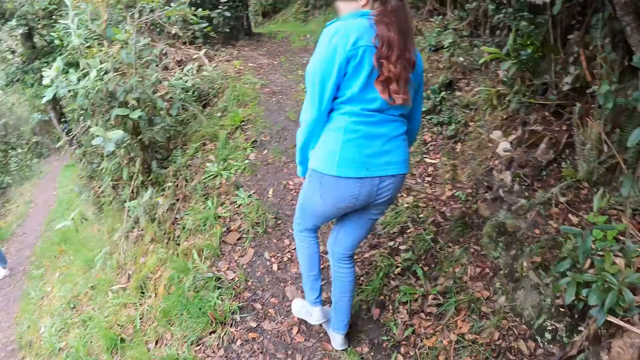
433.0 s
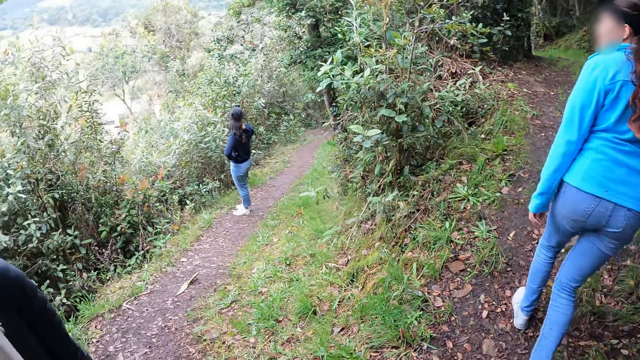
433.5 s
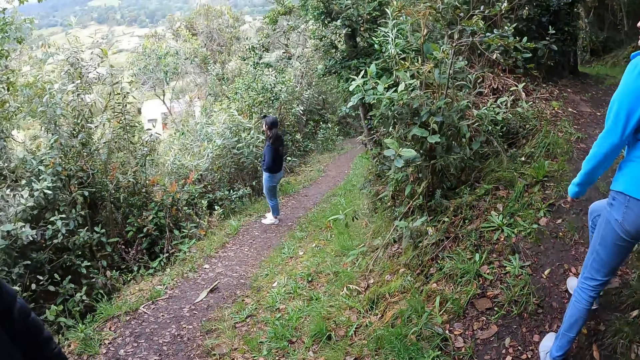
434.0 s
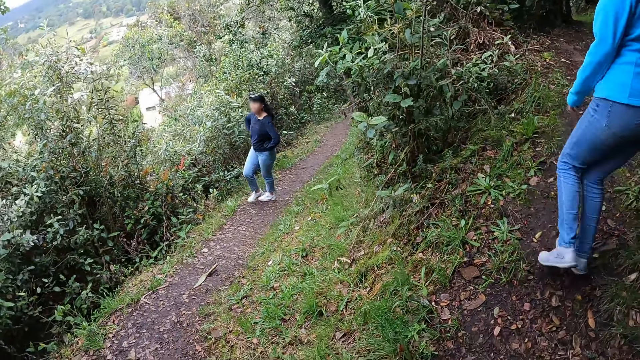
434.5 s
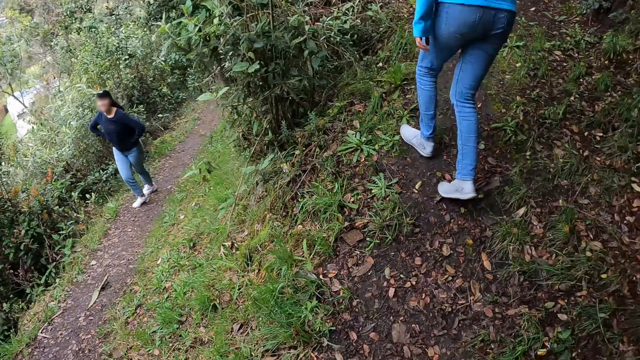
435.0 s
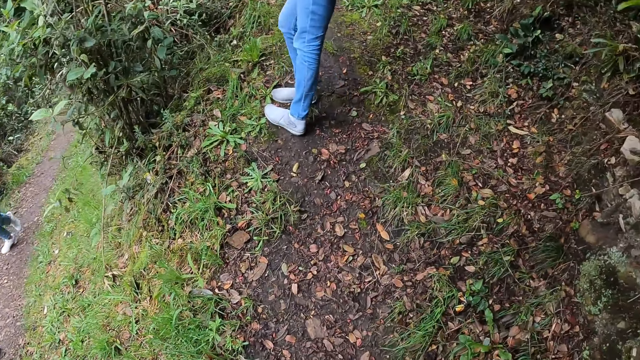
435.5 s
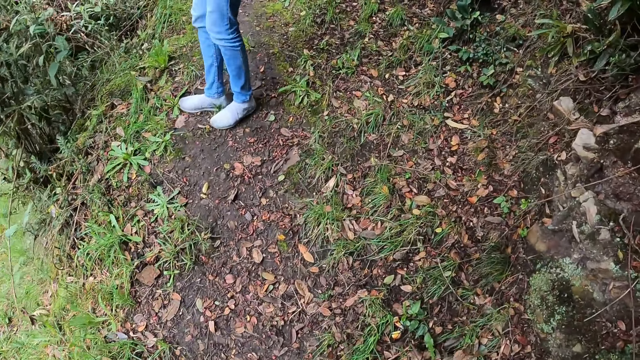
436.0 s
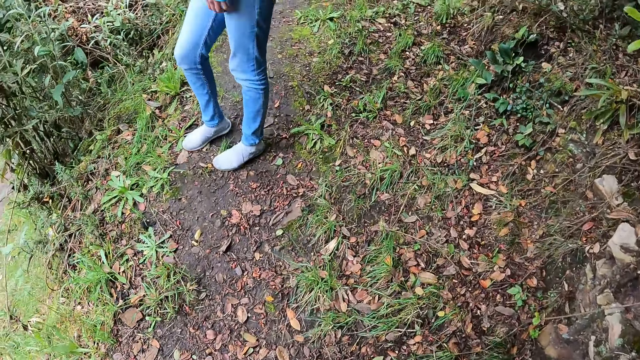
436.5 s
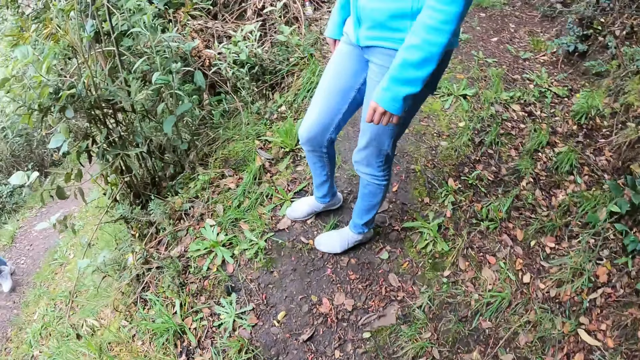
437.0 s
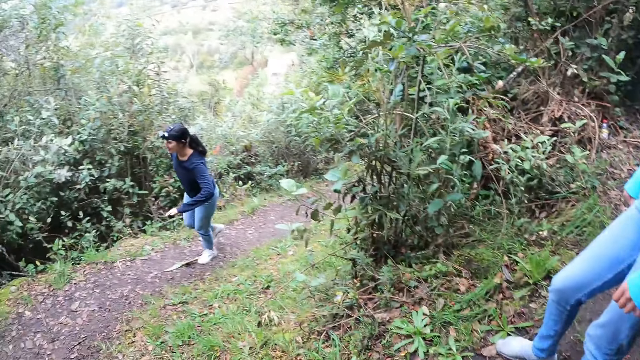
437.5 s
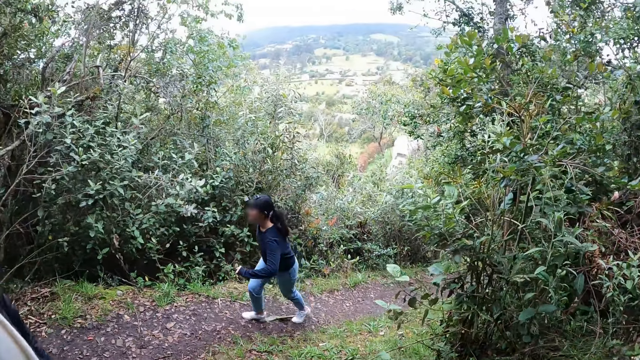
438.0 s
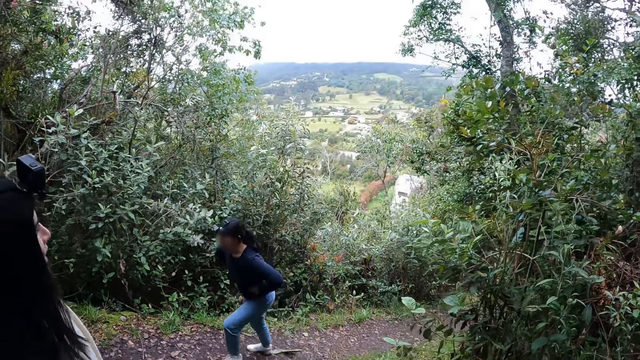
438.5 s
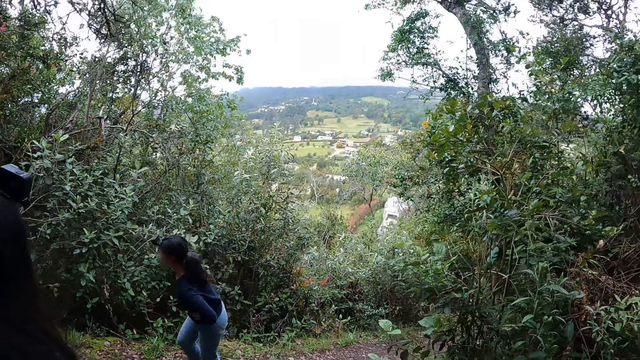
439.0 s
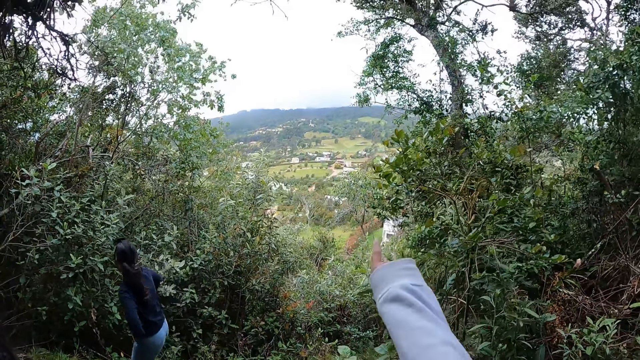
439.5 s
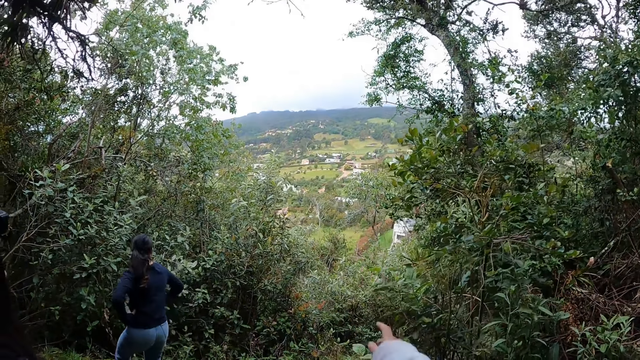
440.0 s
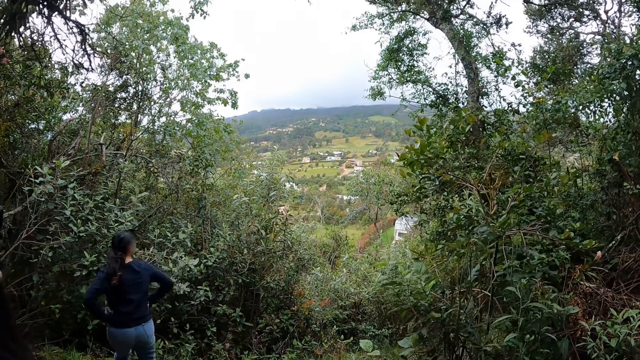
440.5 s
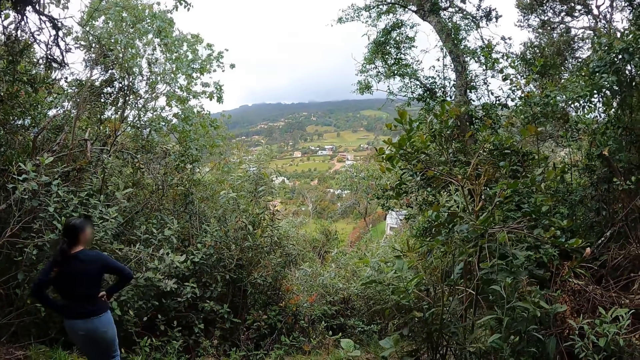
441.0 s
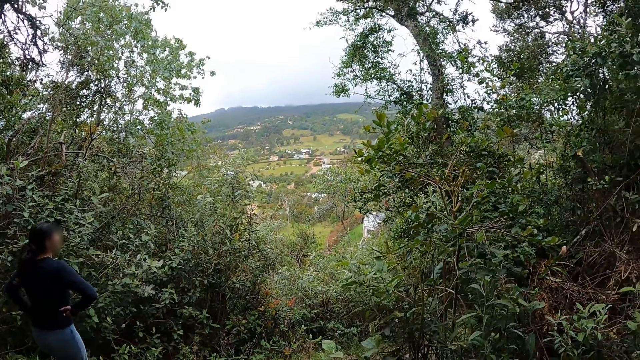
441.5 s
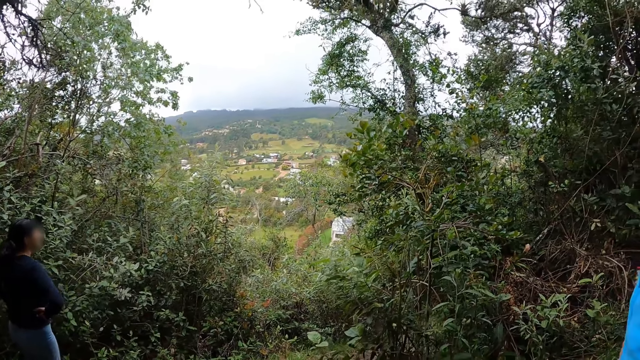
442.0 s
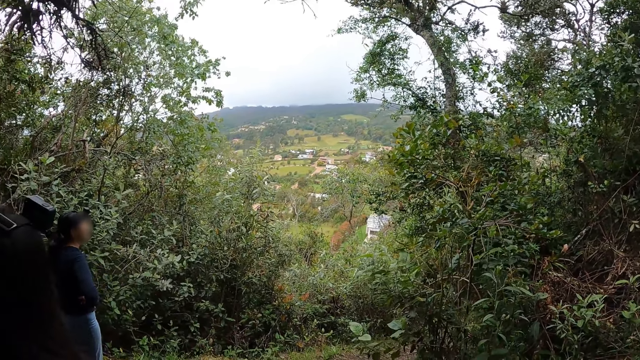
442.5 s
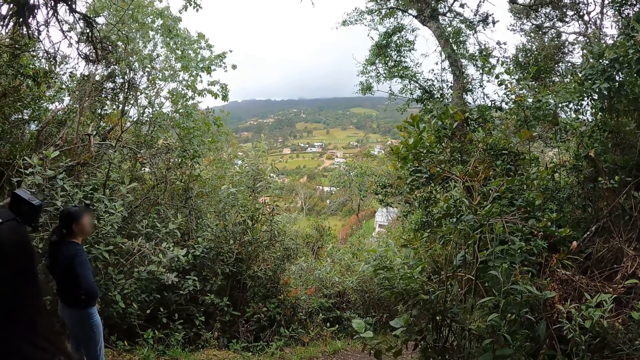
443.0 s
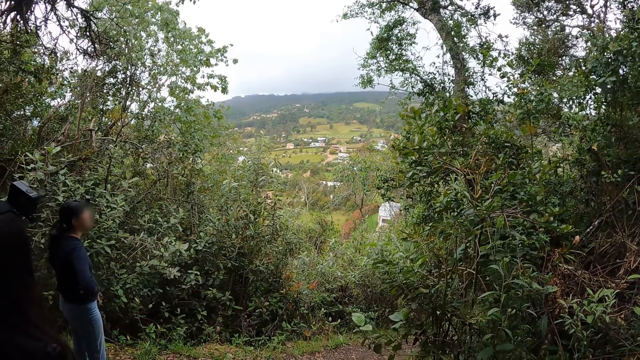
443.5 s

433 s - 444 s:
A woman walks around. Another woman stands. The camera wearer interacts with a woman, another woman and a third woman. They point at buildings. The first woman looks at the buildings.

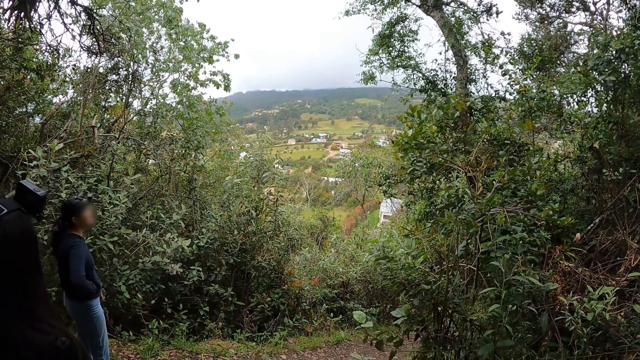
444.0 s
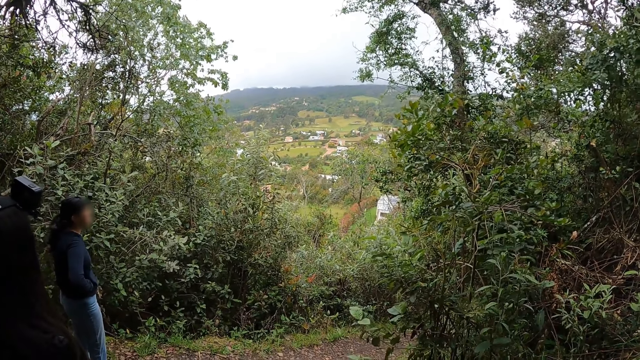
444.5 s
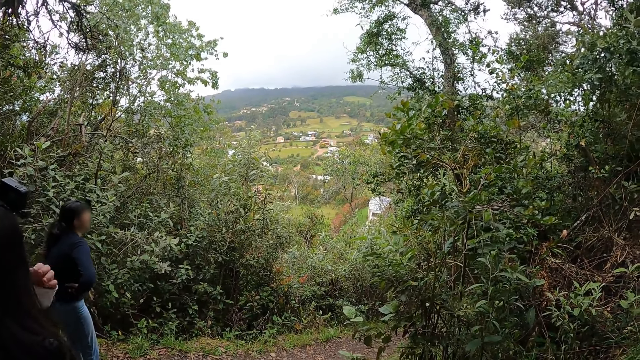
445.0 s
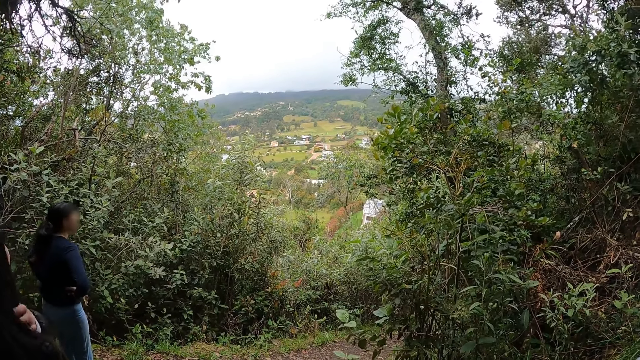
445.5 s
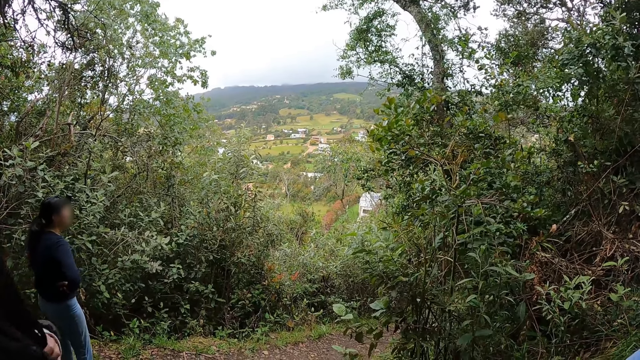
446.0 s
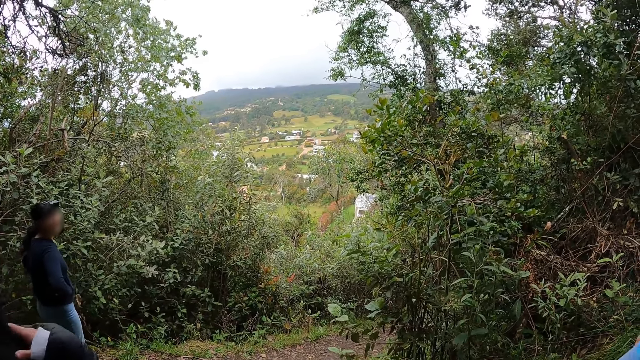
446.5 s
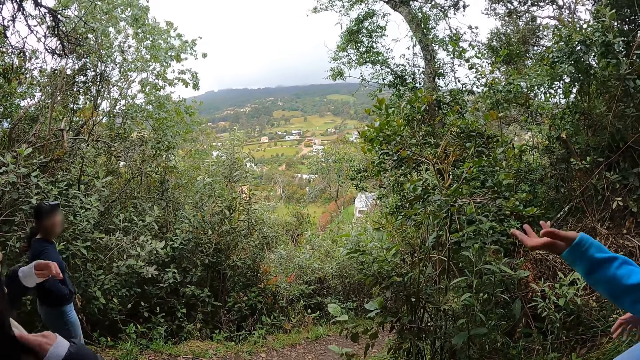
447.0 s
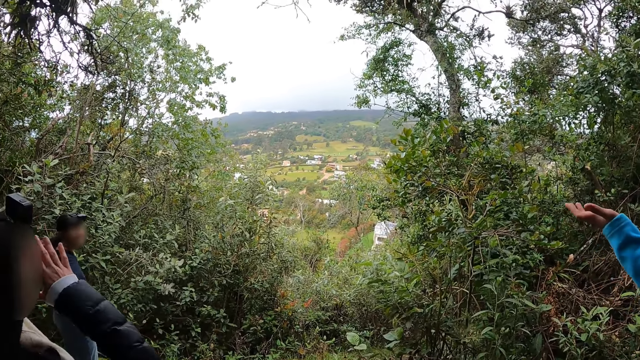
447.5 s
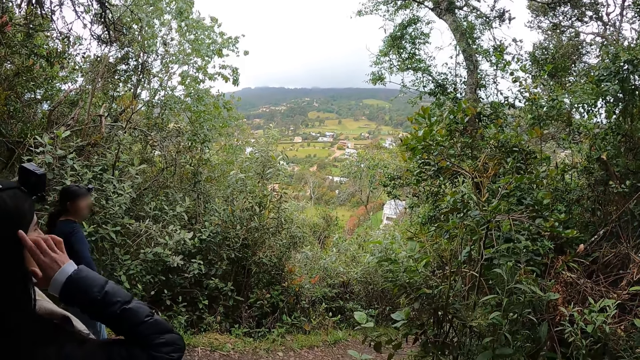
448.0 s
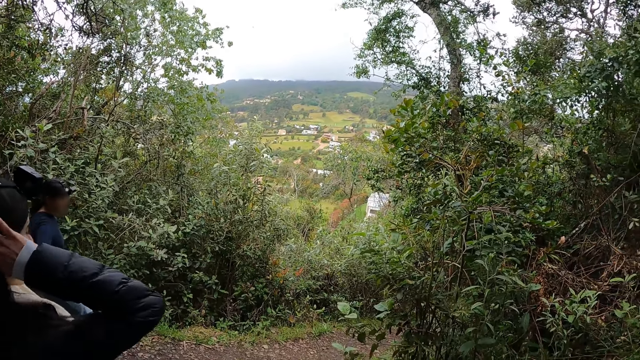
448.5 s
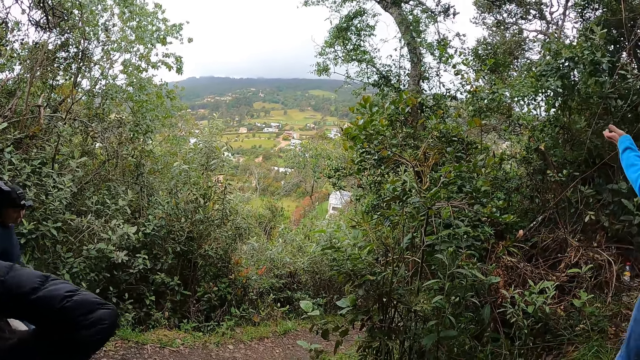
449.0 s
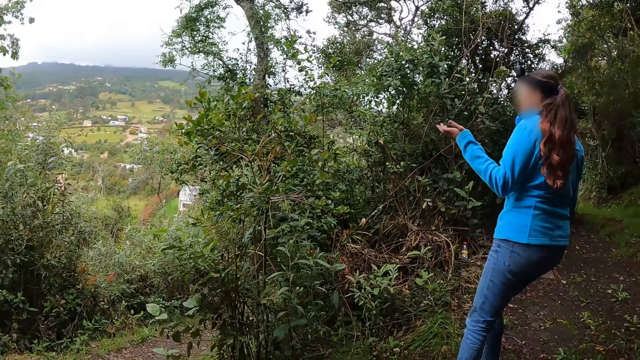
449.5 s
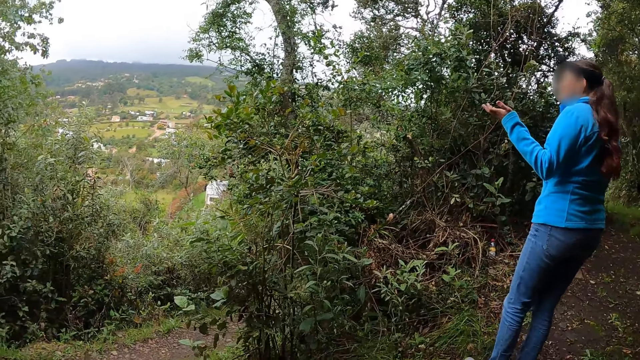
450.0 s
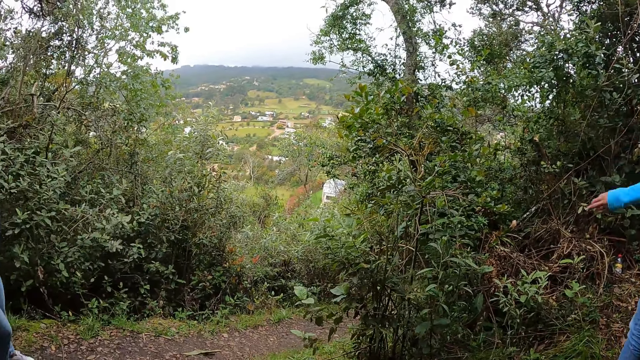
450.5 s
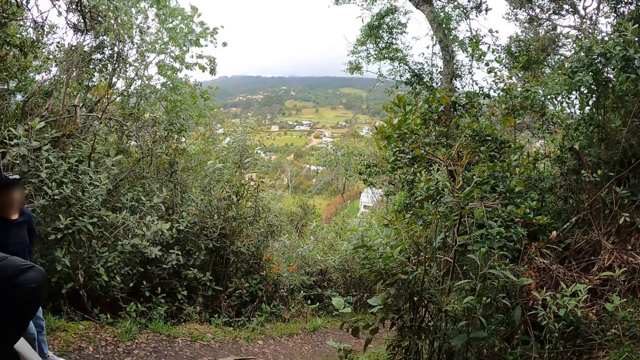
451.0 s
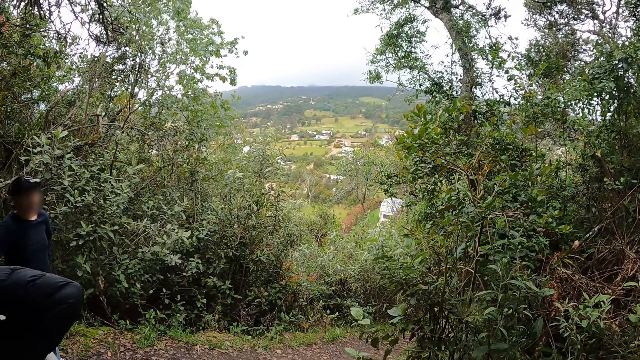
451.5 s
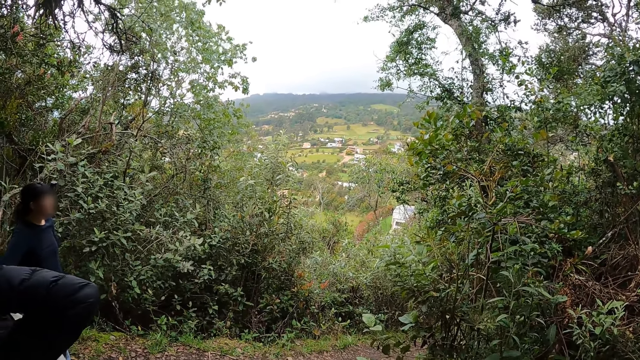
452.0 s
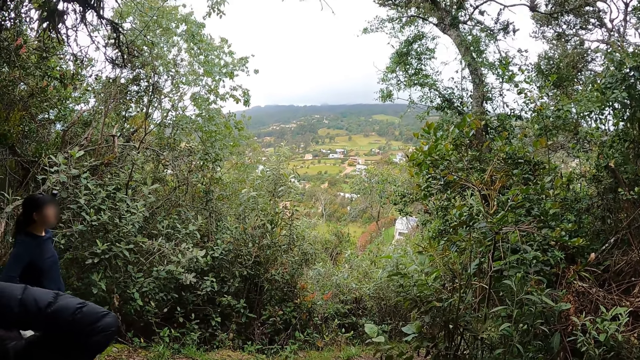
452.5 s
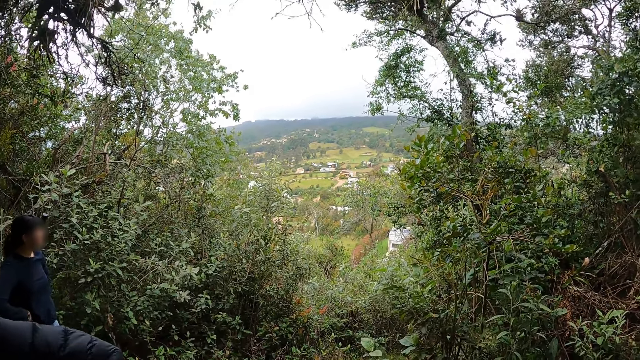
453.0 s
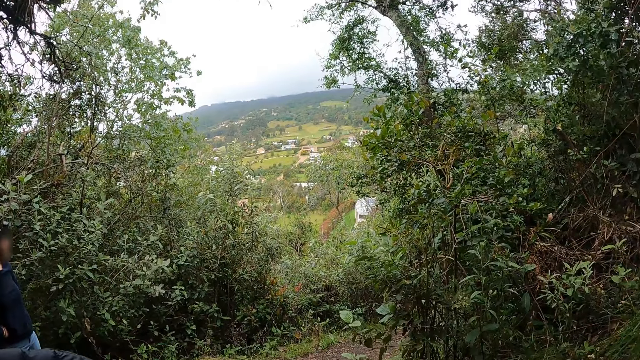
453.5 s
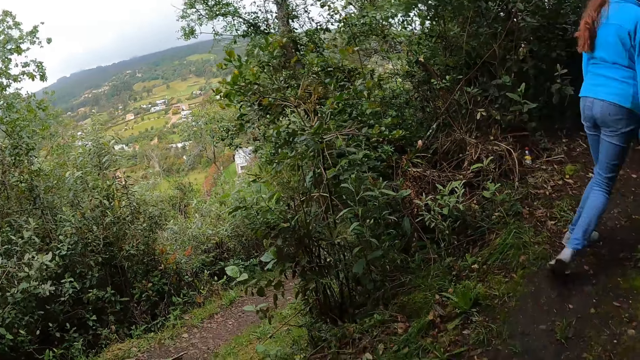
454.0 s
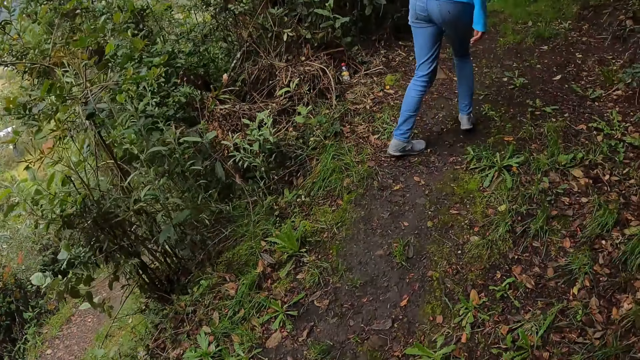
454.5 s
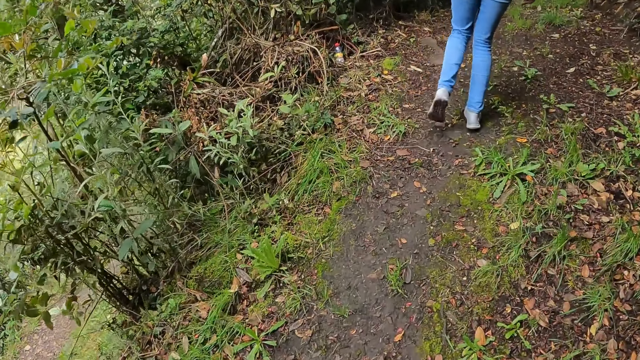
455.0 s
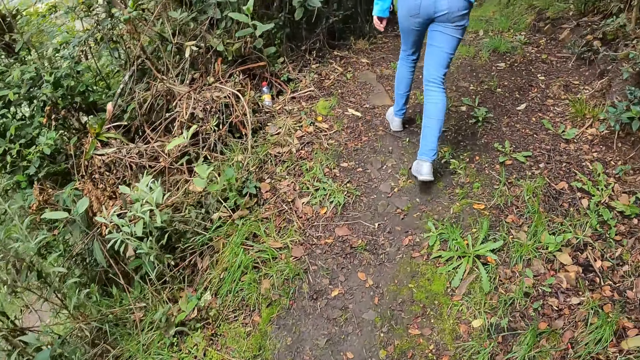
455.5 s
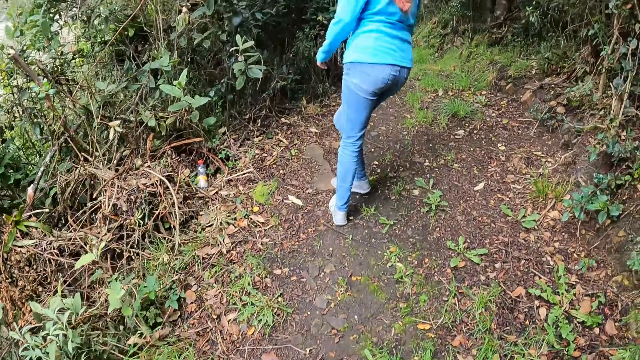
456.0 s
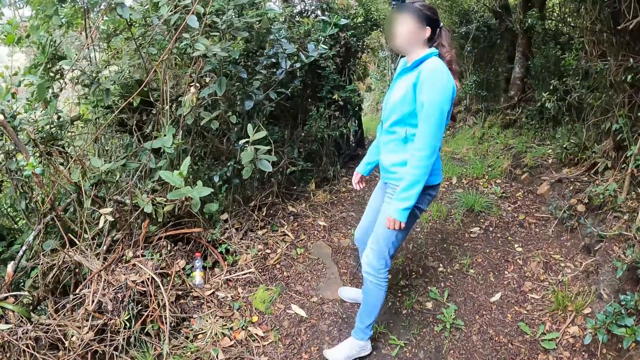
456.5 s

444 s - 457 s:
A woman touches her hair with both hands. Another woman lifts the hand. The other woman walks around. The camera wearer walks around. The other woman looks around.
